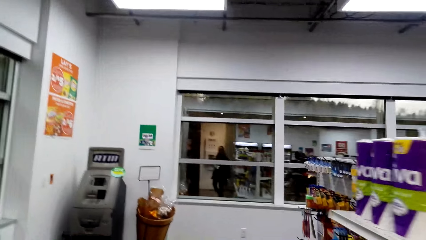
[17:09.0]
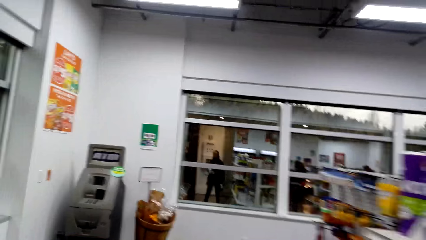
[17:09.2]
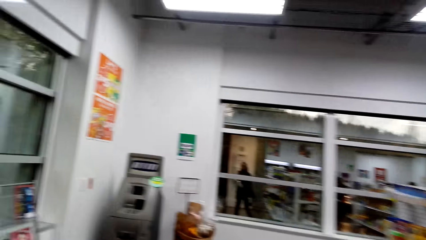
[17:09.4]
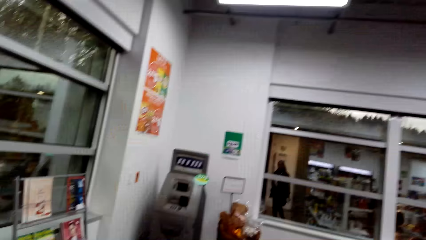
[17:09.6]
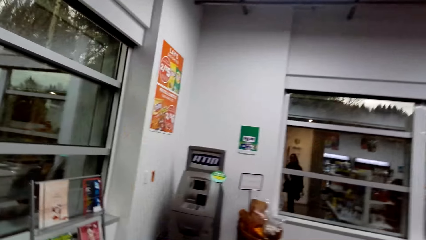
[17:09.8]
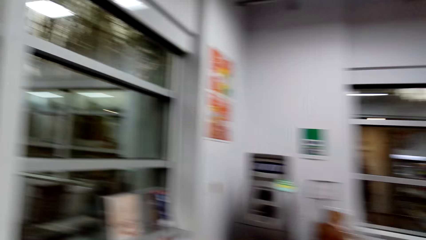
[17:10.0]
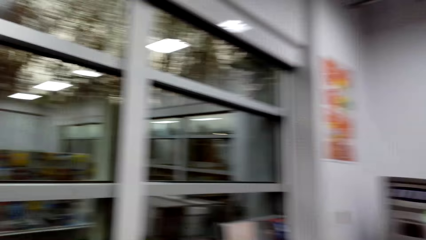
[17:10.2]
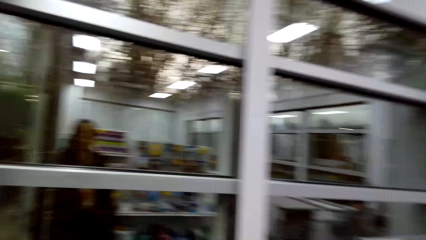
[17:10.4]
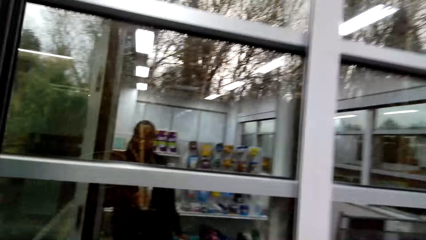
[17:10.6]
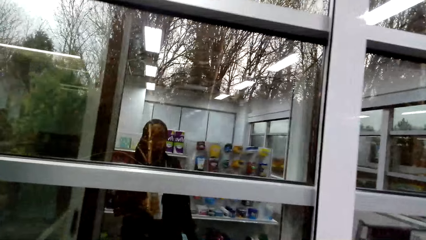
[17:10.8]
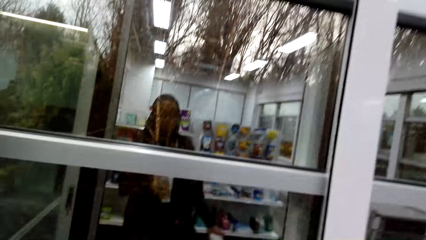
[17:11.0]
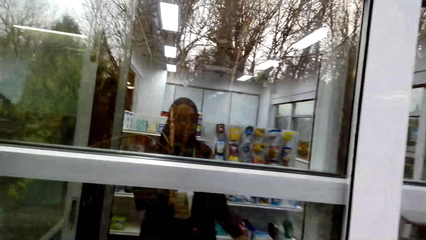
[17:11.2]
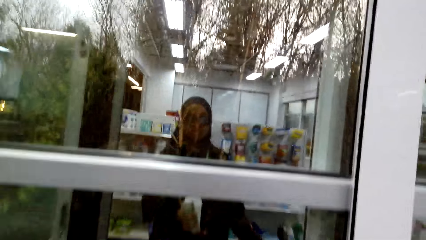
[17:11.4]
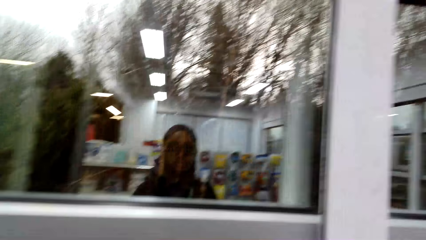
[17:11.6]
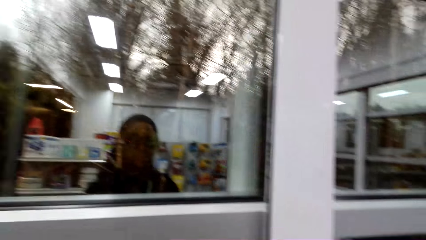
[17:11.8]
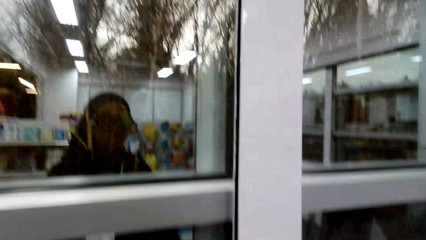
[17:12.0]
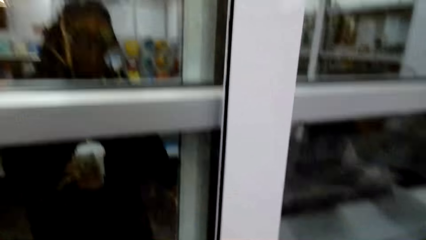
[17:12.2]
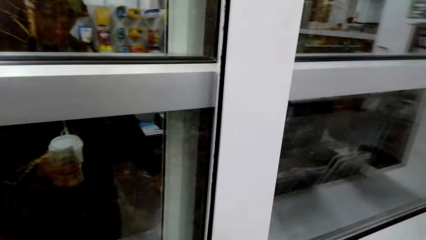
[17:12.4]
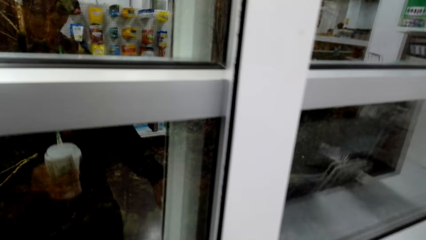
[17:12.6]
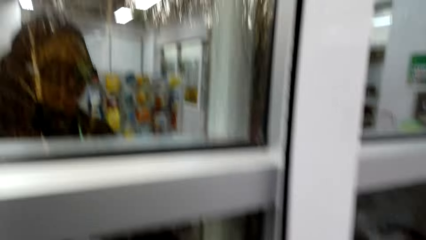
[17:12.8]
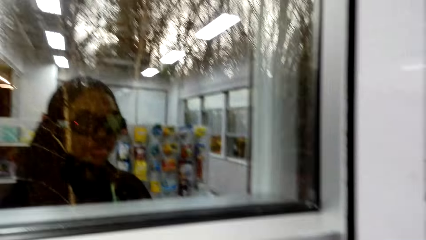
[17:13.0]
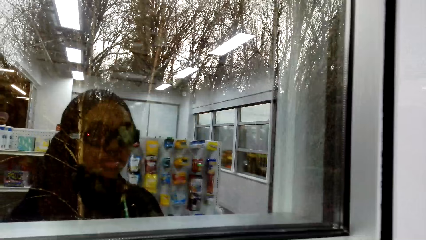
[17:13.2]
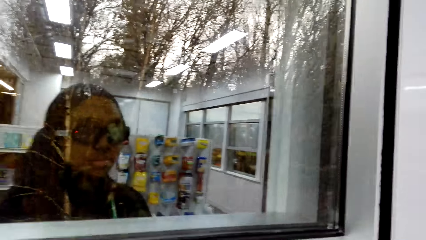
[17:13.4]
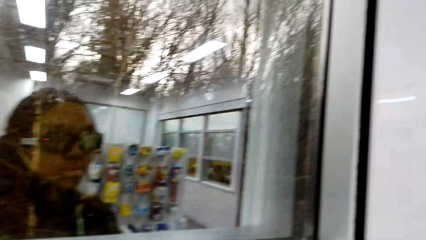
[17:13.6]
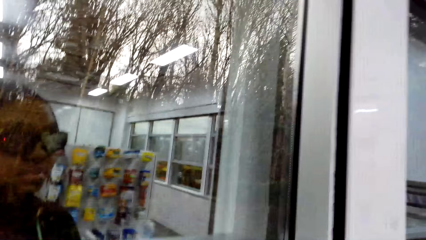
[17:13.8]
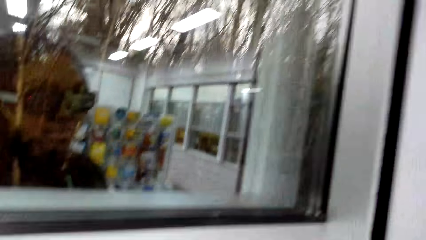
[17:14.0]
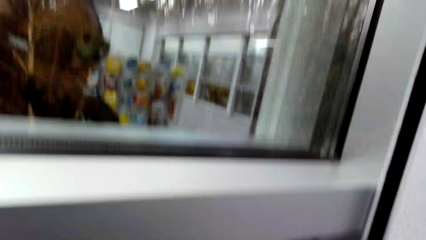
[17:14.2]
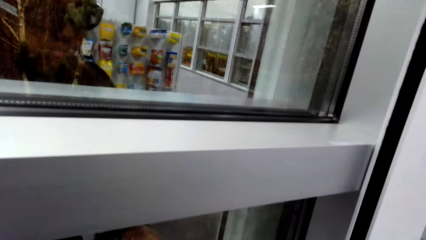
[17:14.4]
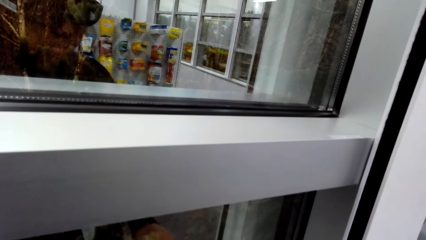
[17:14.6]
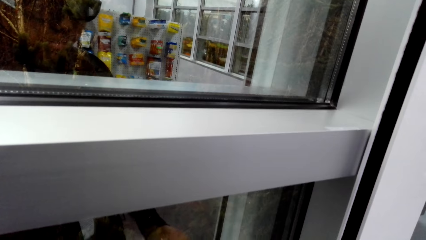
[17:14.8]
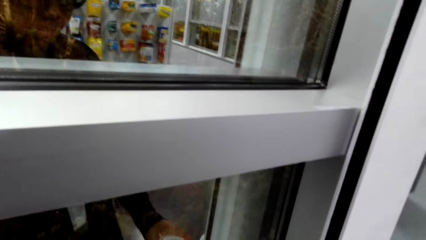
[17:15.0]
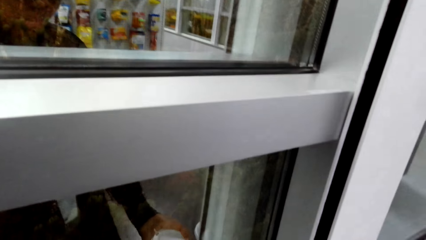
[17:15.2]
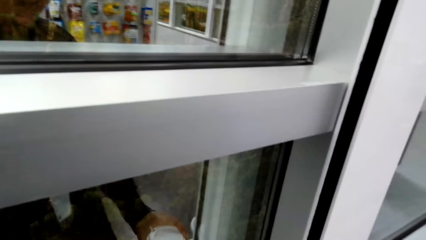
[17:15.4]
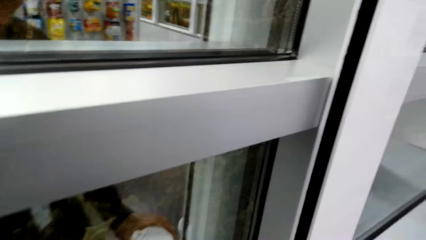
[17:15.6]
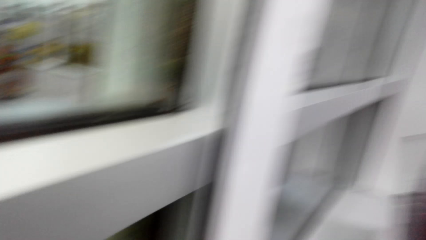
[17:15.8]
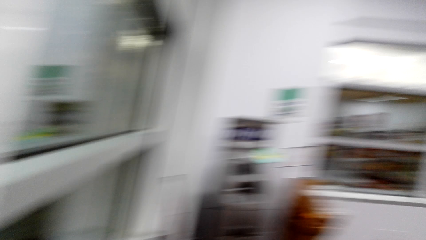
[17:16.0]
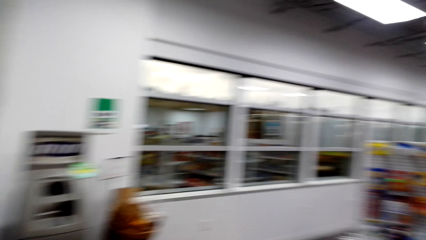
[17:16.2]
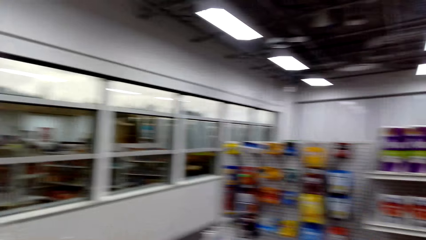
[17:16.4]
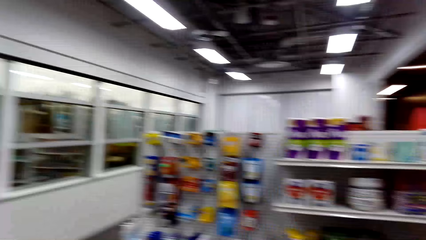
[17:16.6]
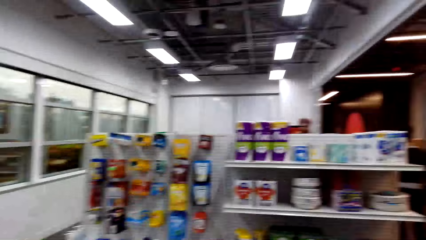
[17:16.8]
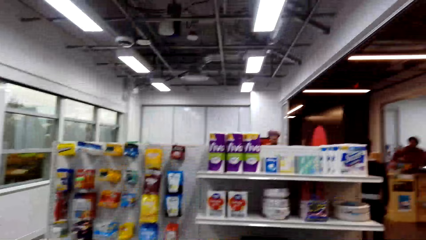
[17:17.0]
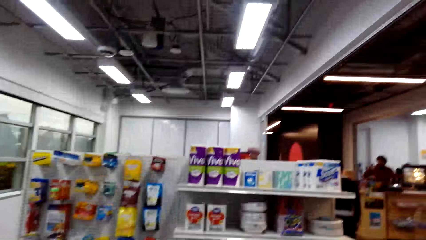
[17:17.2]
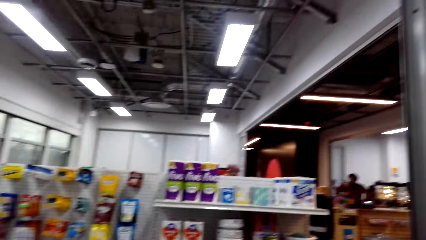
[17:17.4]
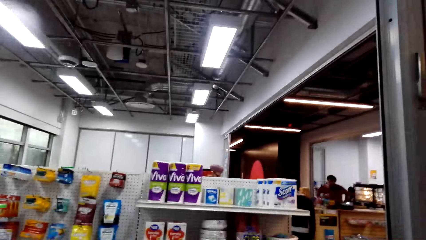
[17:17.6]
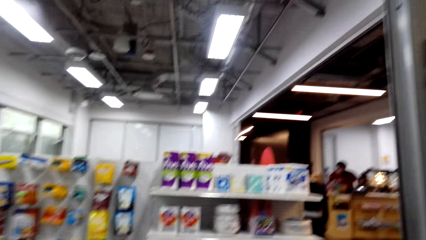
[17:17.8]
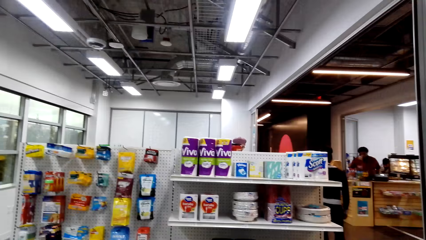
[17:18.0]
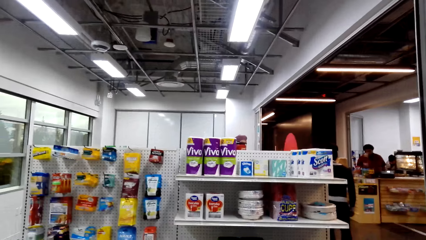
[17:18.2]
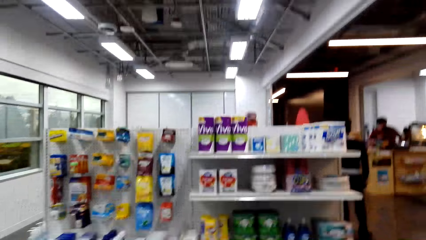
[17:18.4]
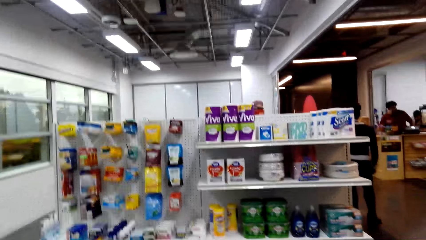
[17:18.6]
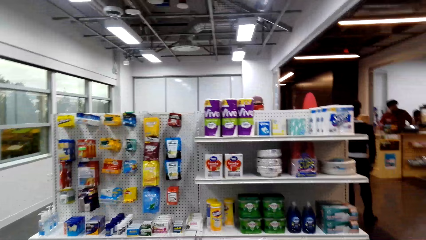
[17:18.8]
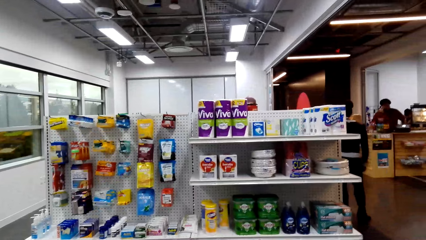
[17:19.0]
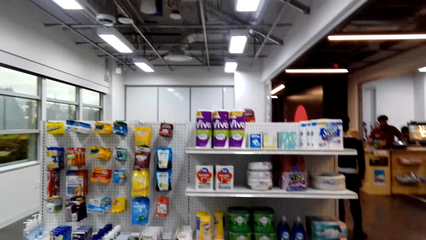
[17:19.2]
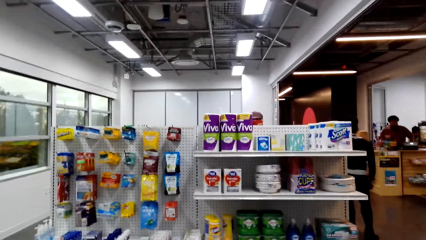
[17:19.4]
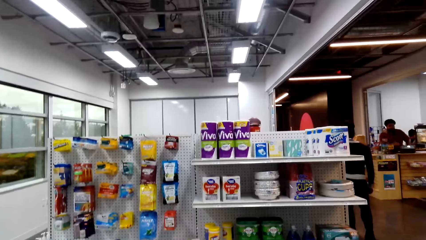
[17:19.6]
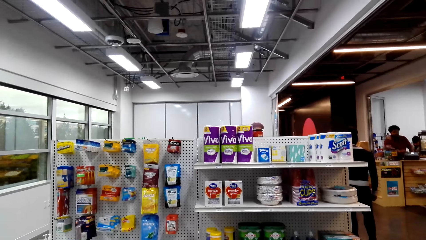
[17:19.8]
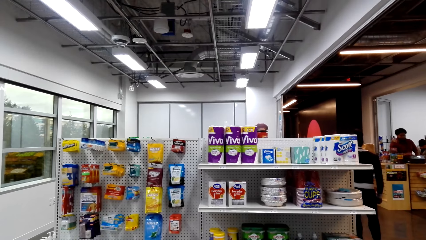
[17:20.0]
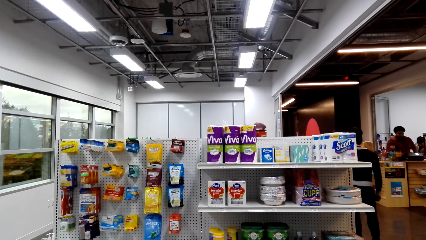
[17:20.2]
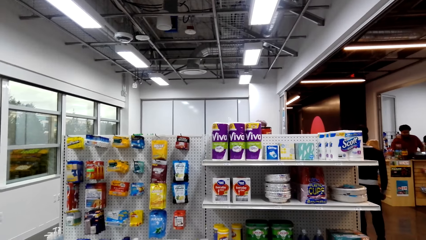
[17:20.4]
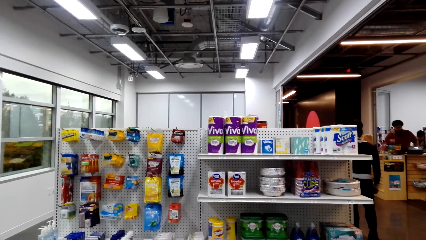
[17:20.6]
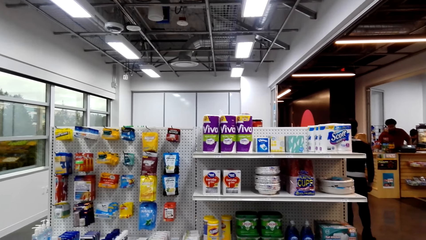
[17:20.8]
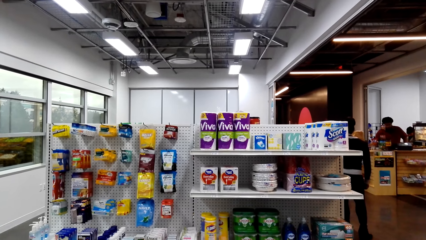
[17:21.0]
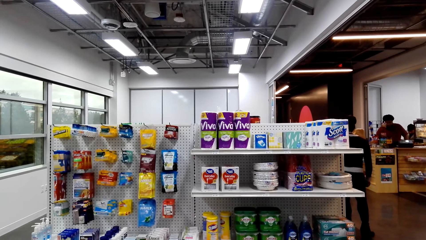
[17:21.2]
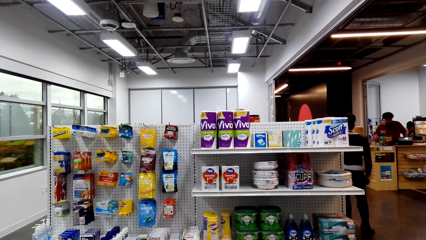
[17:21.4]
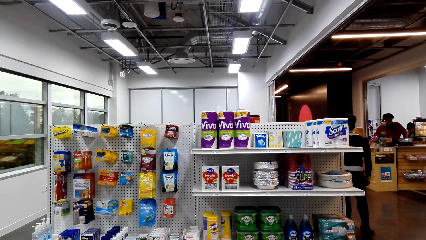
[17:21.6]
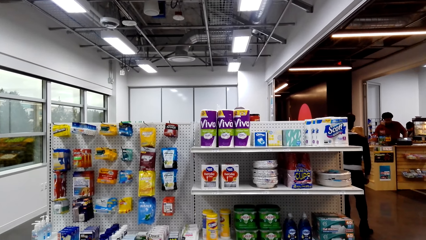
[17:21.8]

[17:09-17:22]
The camera wearer looks around. They stare at the window. They look around the convenience store.

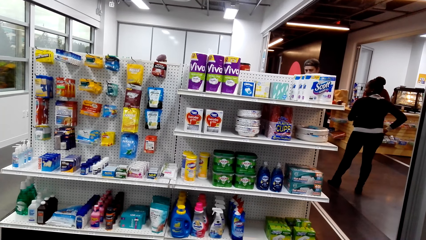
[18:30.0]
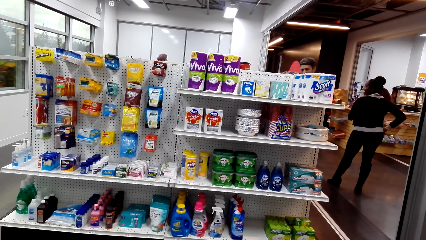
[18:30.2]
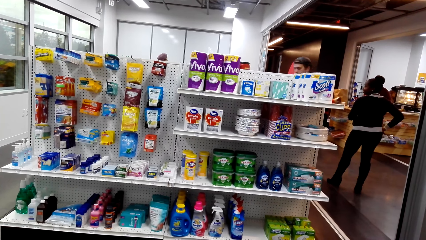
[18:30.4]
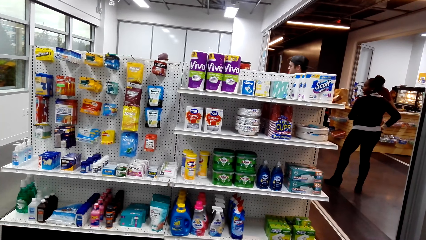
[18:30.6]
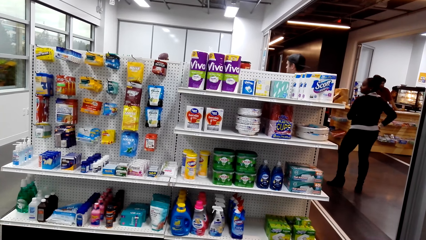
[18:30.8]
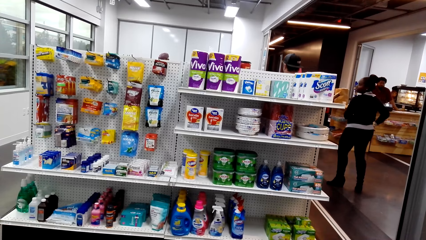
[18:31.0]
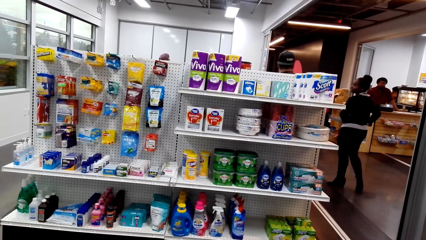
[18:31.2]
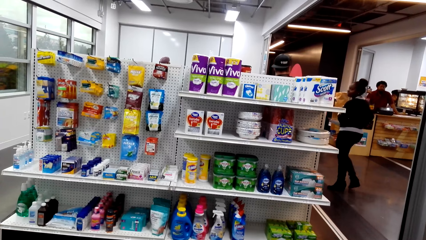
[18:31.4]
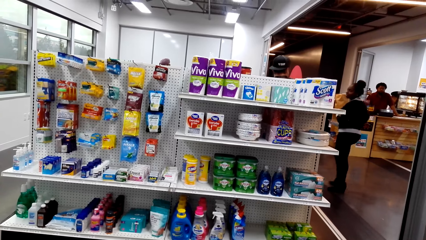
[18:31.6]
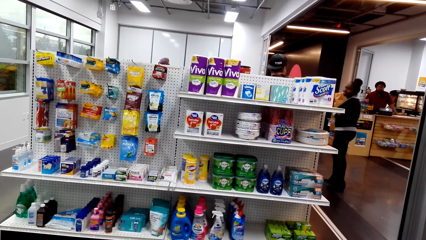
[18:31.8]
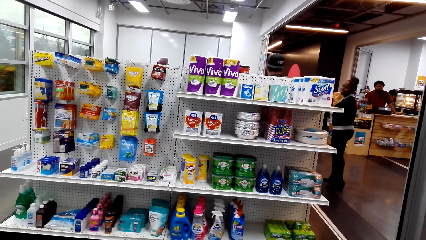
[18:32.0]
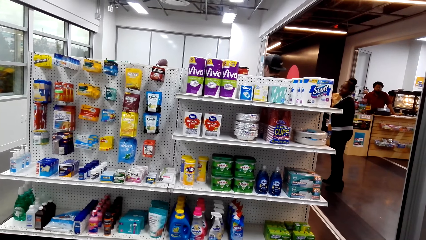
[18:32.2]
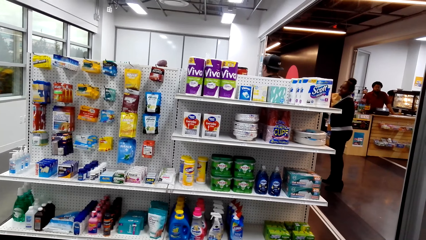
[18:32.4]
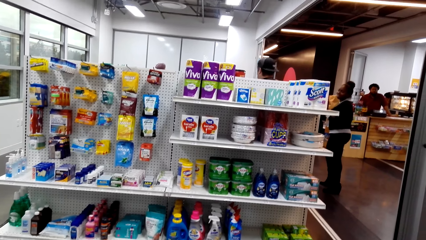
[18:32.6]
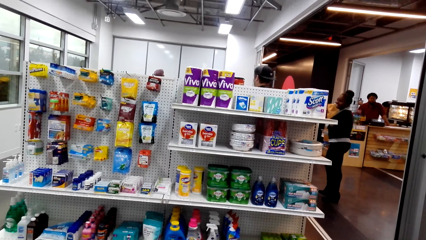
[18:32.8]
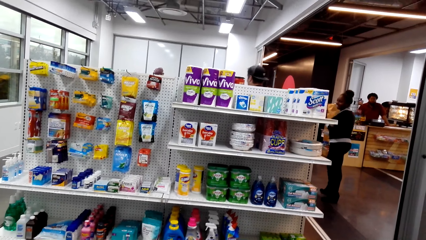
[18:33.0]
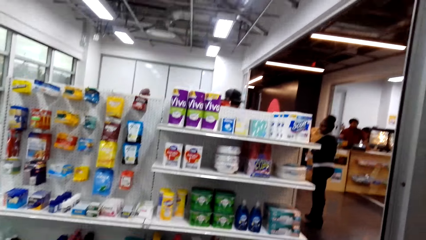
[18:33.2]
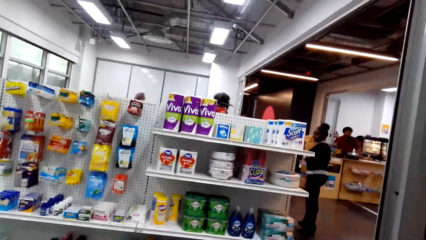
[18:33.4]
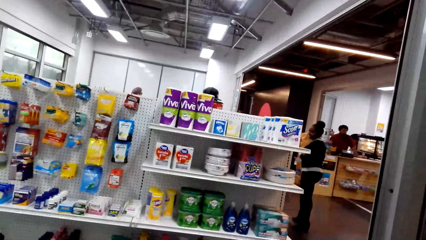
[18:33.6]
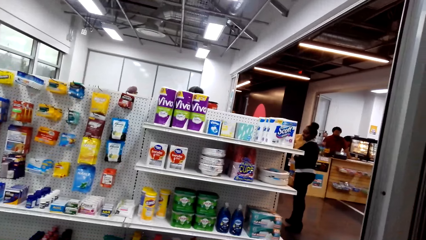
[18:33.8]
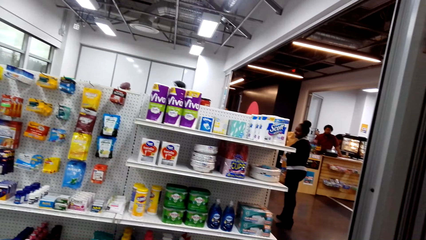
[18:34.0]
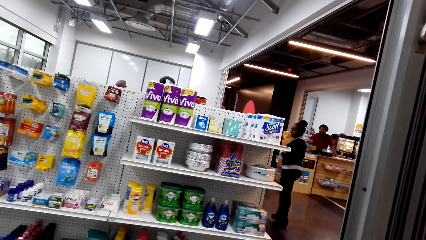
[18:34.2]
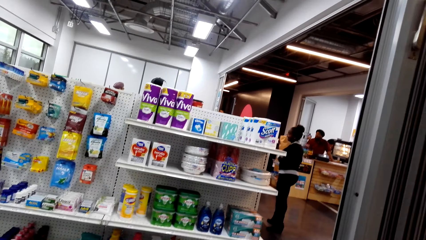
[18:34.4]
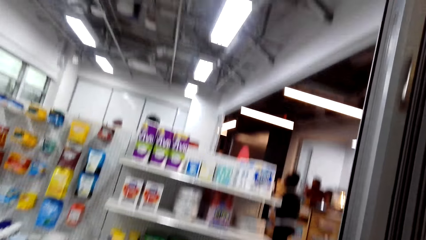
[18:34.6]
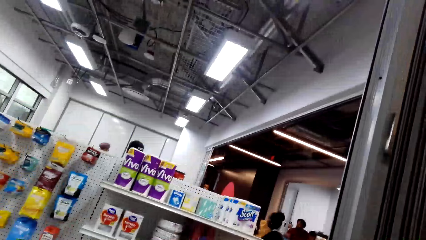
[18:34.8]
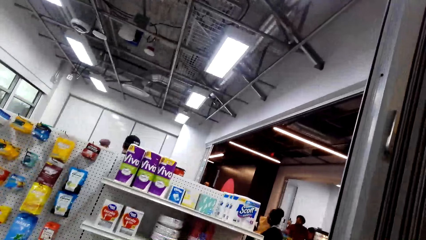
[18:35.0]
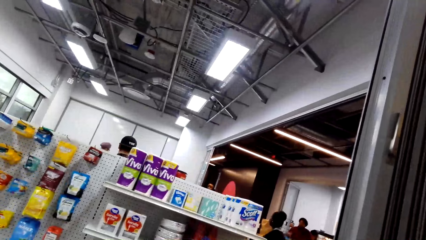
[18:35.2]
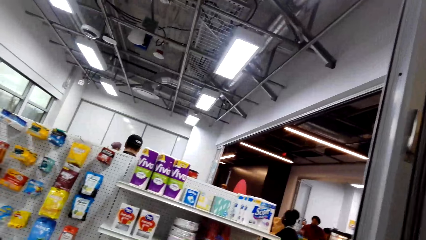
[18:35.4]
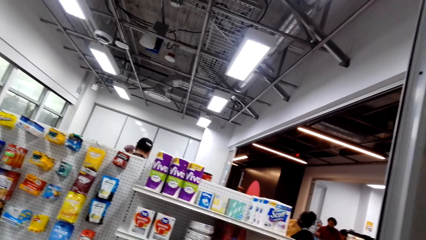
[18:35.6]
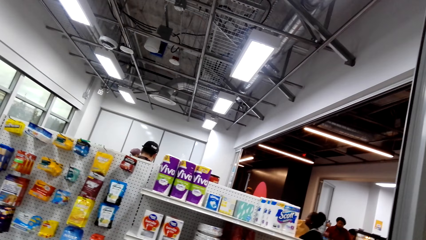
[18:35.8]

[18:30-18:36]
A lady talks to a man. The camera wearer looks around.
